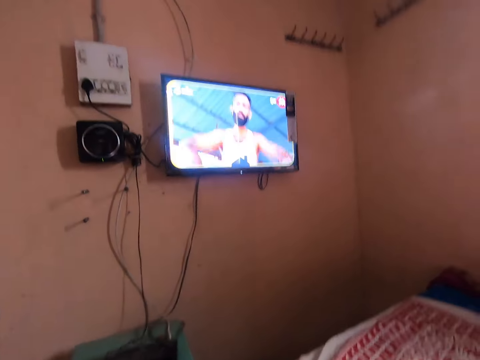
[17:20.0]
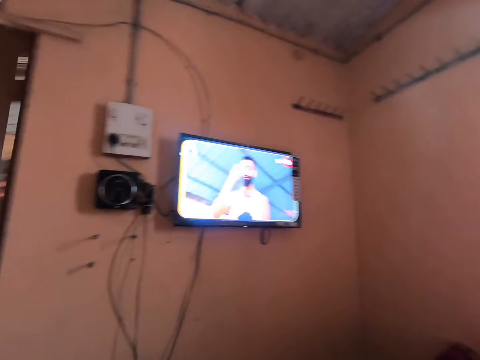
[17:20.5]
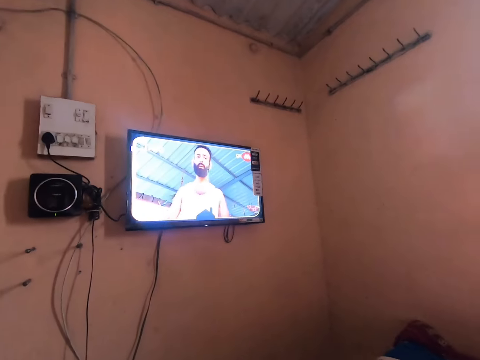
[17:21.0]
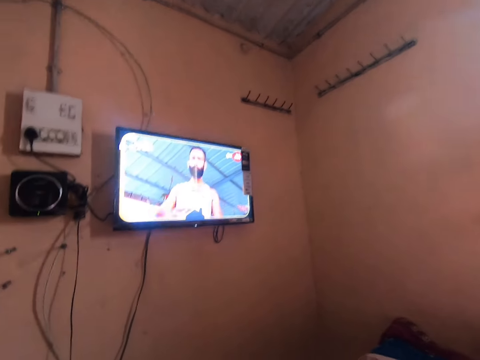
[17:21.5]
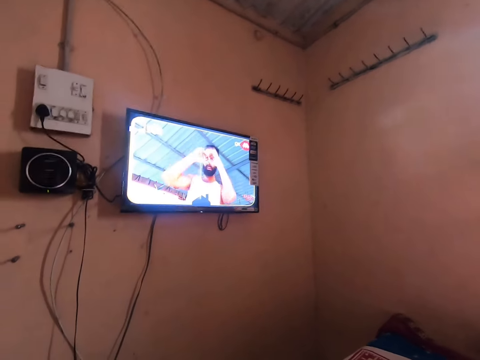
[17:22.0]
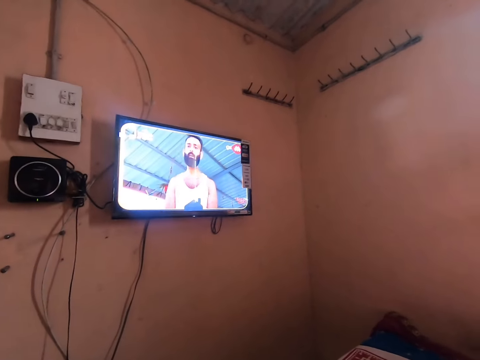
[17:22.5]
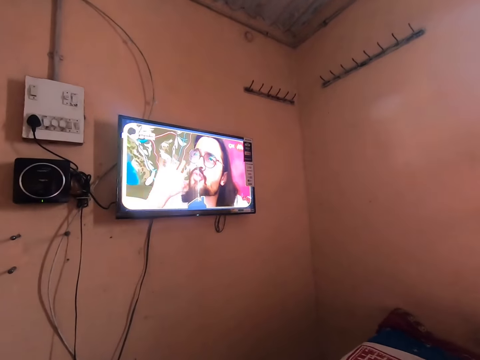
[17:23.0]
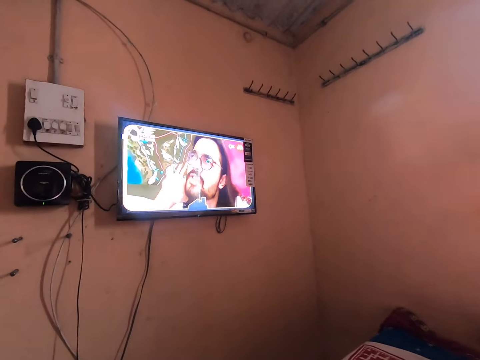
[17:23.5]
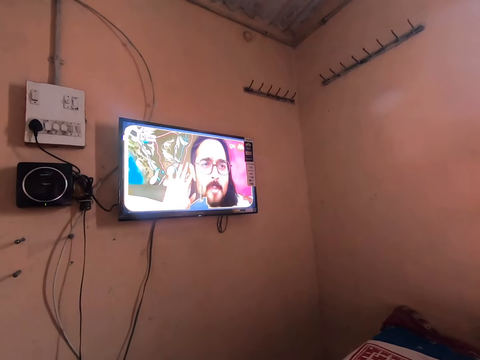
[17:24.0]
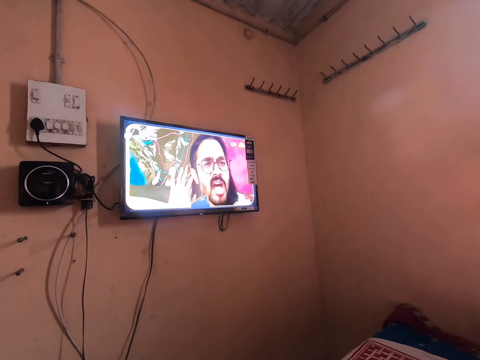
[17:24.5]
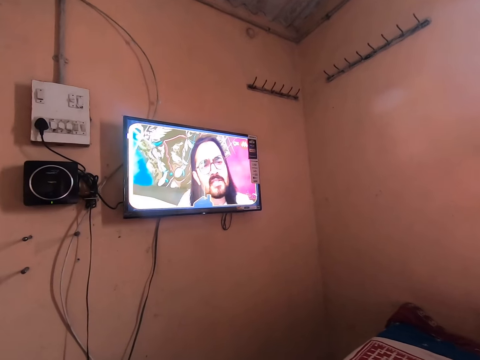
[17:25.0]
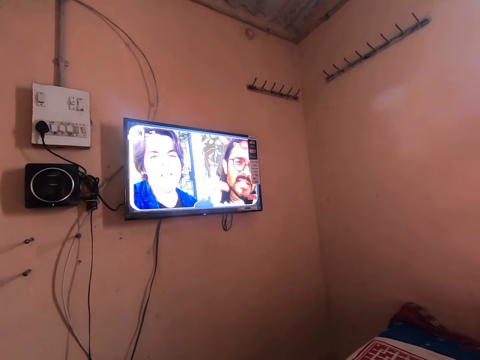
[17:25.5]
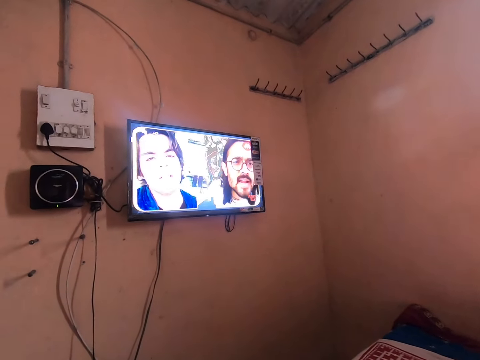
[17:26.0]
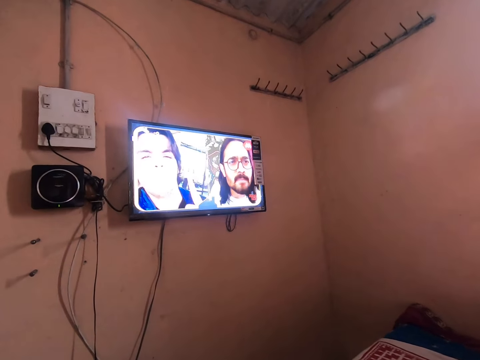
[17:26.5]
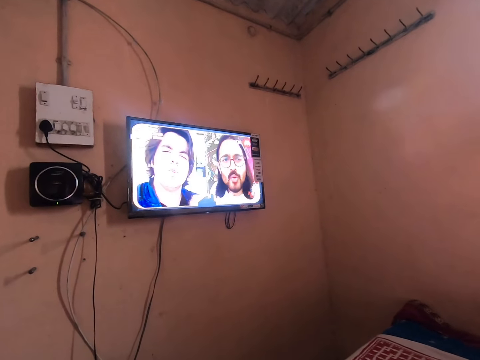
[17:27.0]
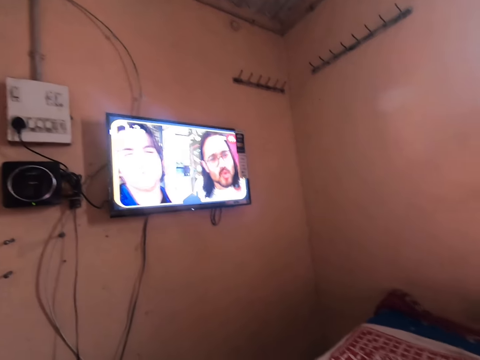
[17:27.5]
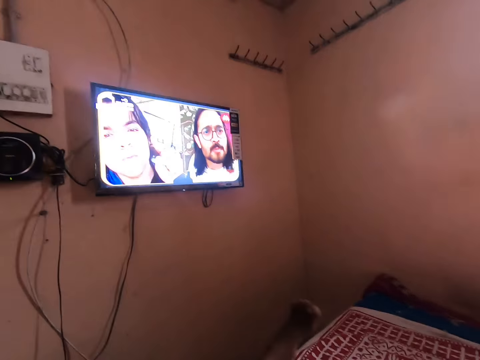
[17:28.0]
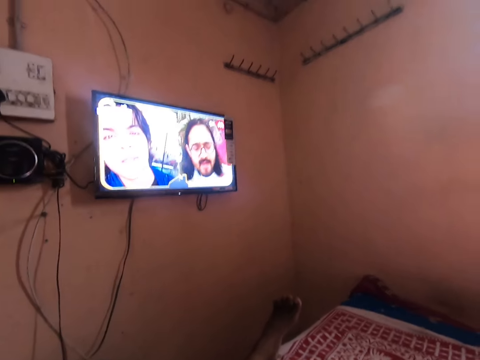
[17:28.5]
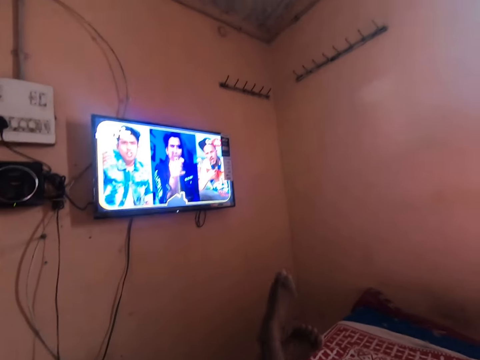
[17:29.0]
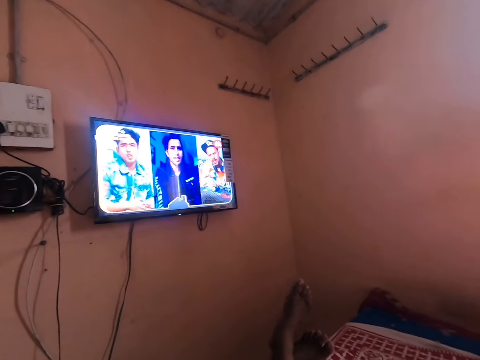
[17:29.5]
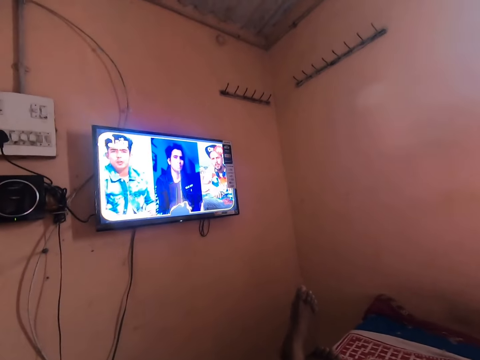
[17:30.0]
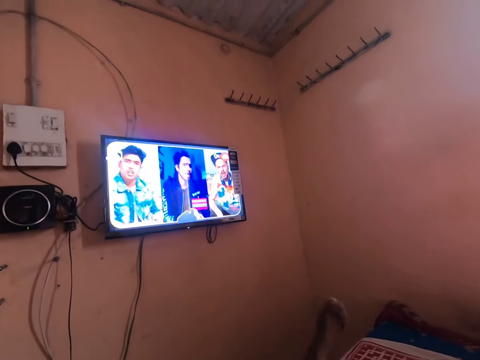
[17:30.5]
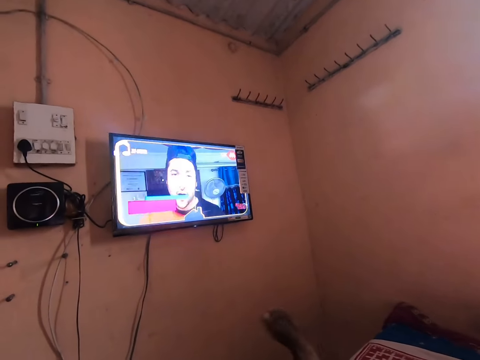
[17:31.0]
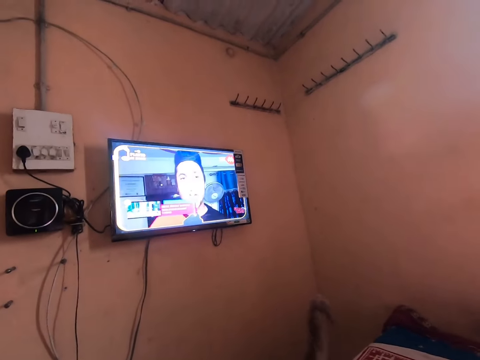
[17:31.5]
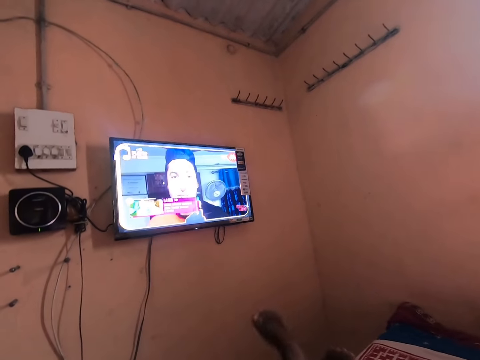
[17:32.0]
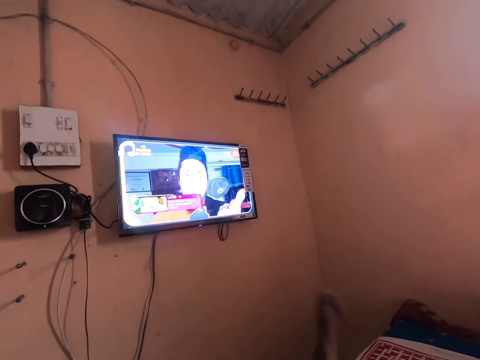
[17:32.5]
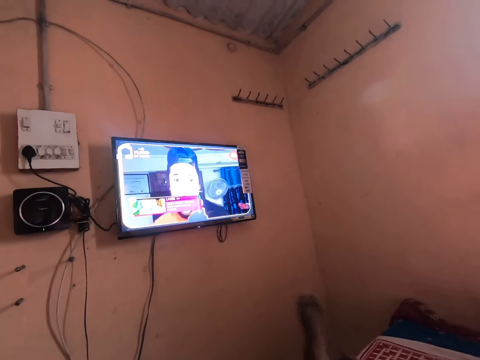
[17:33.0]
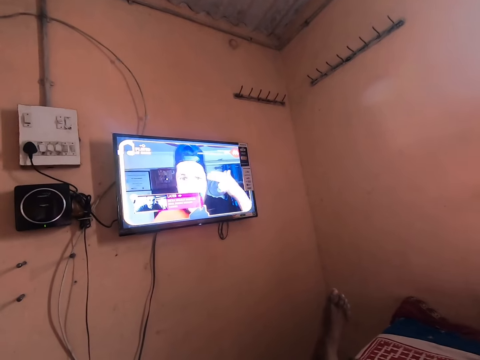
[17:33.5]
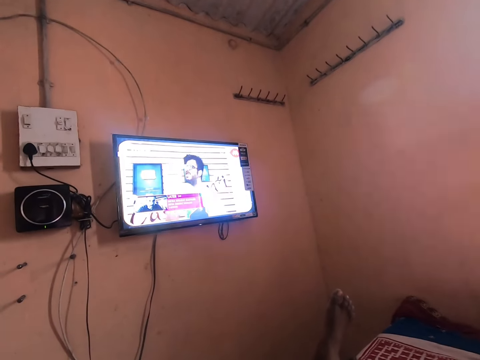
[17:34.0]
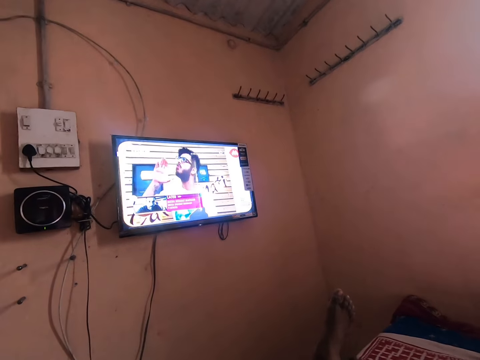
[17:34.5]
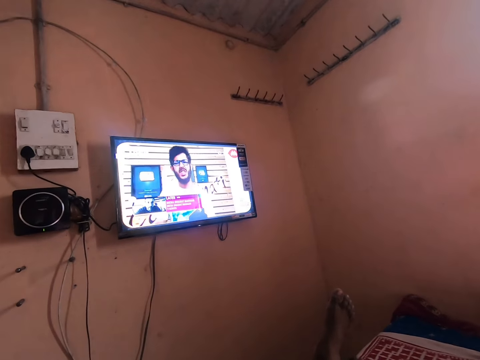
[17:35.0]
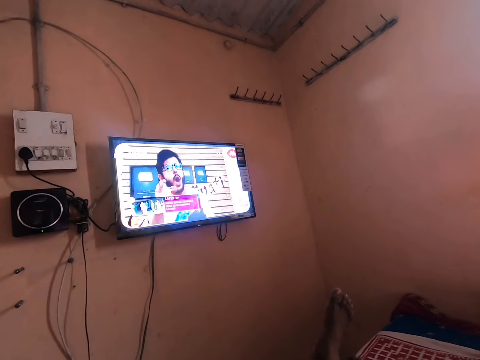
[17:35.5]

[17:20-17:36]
The camera wearer crosses his legs. He swings his right leg. He stops for a while.

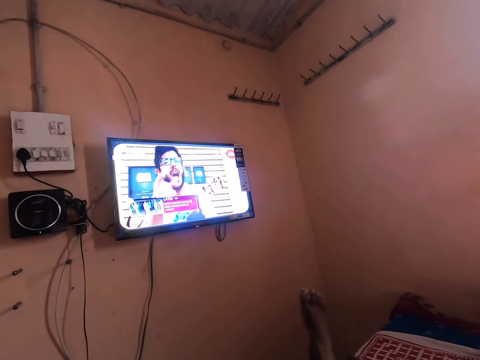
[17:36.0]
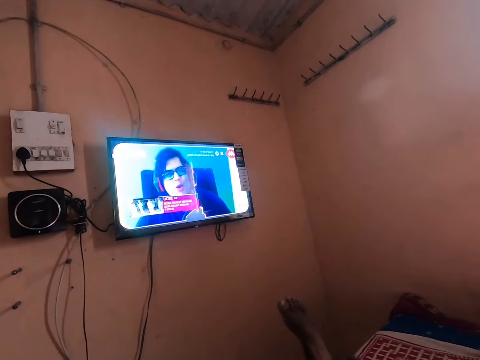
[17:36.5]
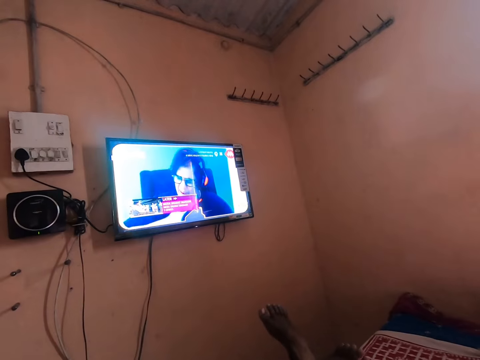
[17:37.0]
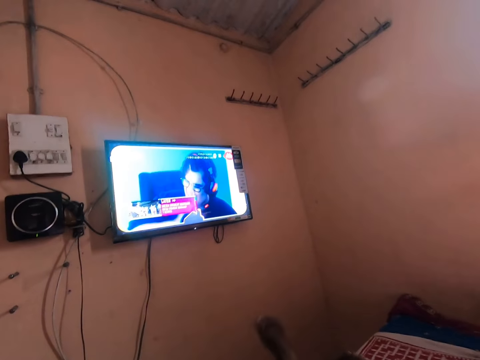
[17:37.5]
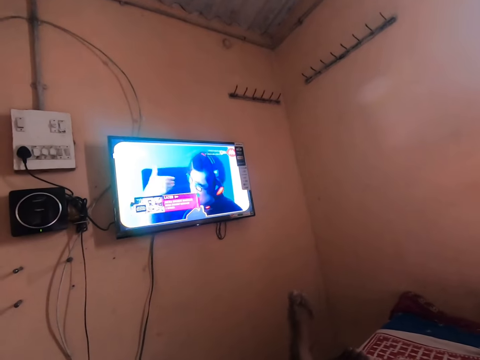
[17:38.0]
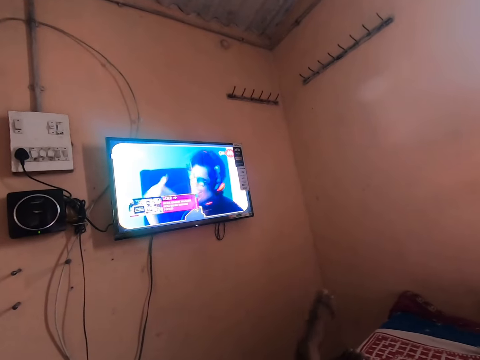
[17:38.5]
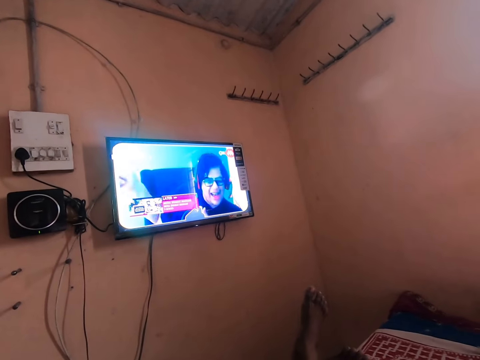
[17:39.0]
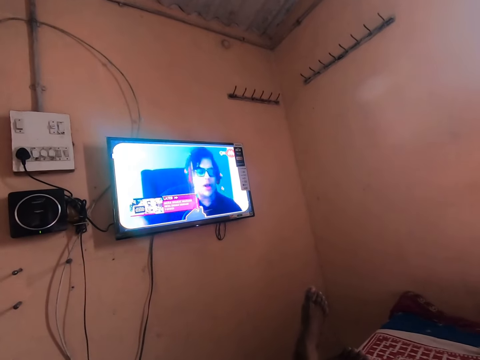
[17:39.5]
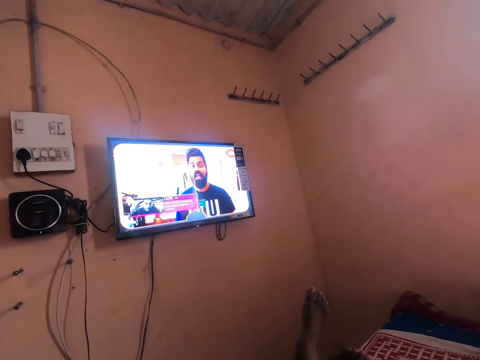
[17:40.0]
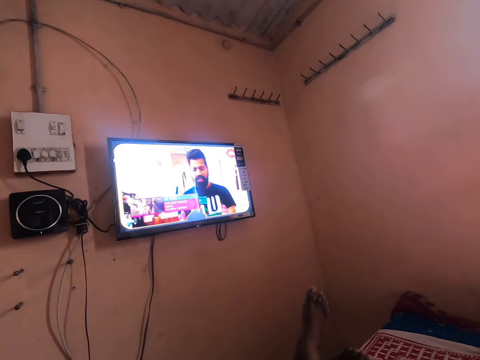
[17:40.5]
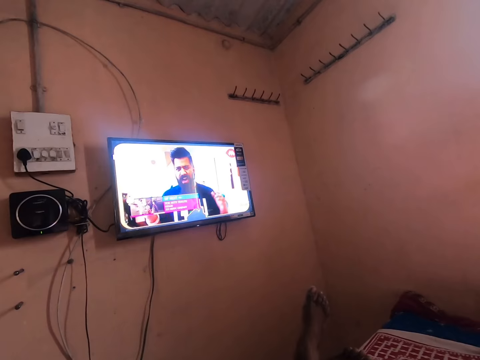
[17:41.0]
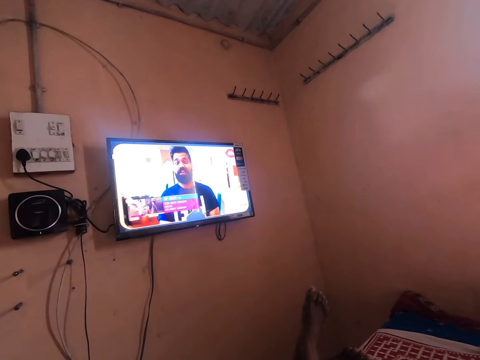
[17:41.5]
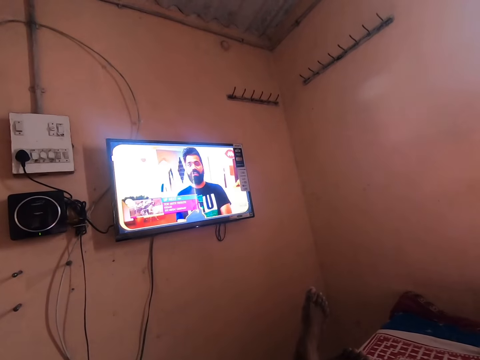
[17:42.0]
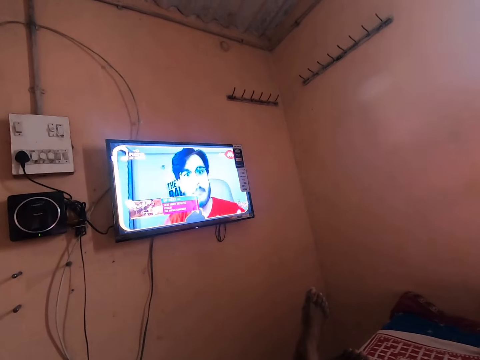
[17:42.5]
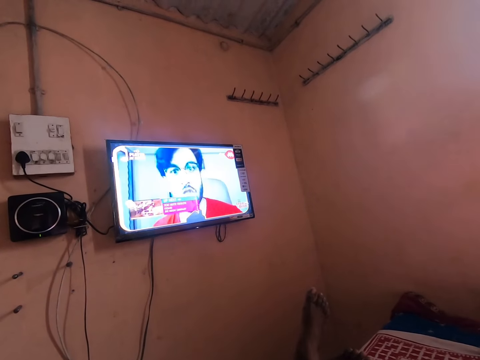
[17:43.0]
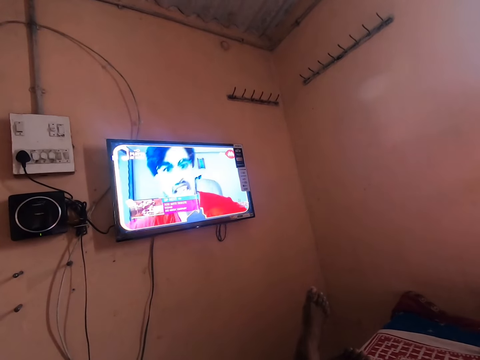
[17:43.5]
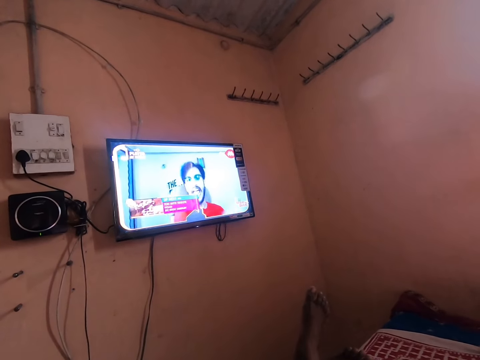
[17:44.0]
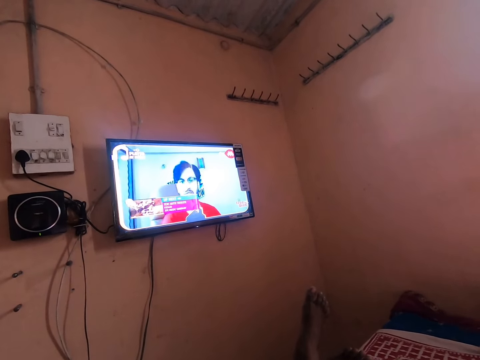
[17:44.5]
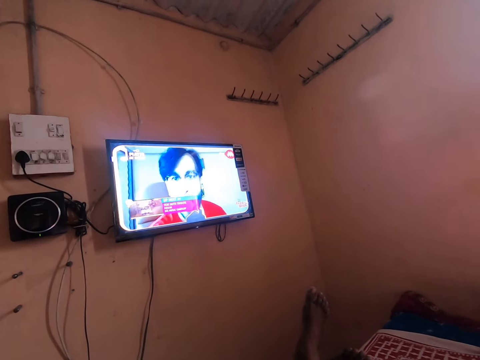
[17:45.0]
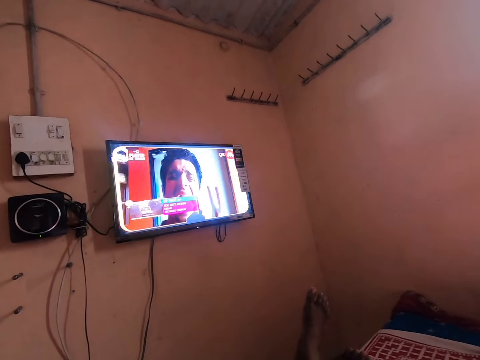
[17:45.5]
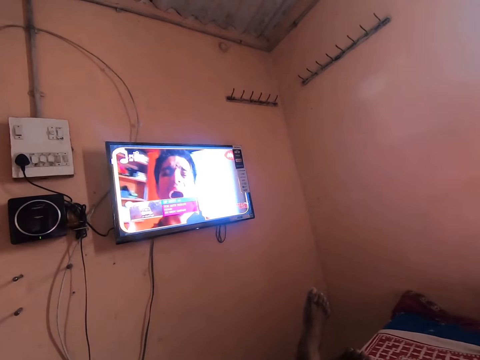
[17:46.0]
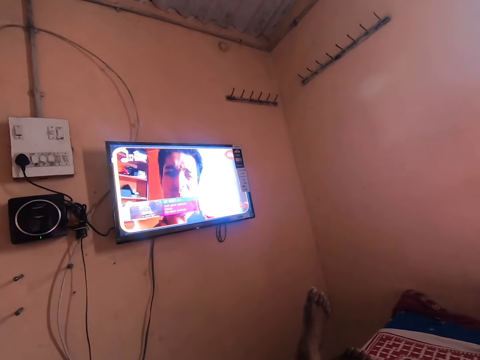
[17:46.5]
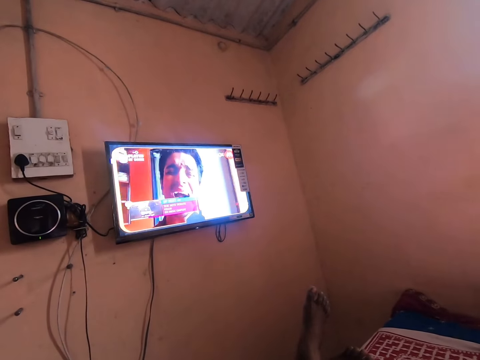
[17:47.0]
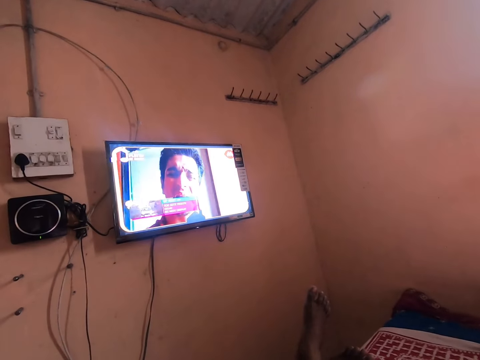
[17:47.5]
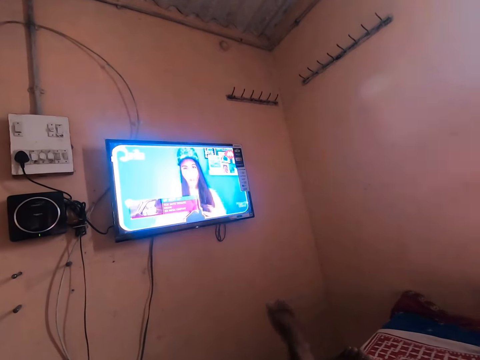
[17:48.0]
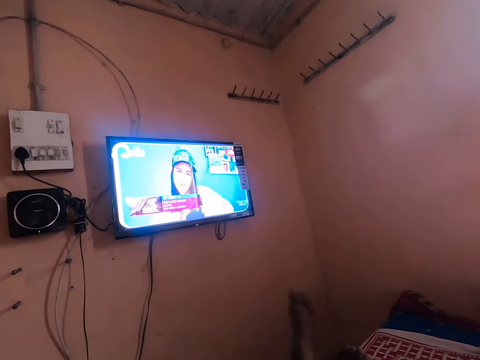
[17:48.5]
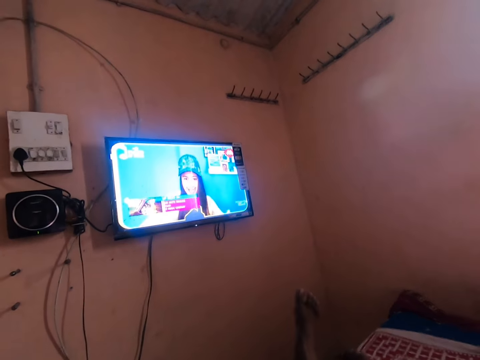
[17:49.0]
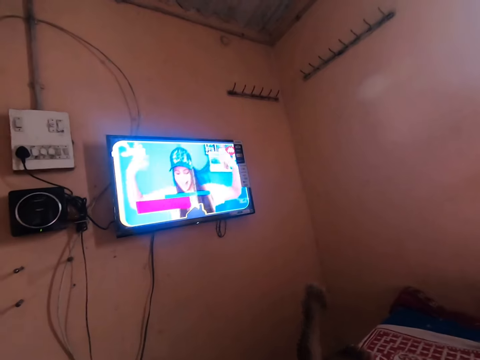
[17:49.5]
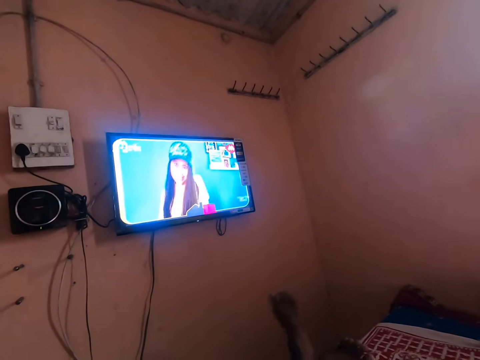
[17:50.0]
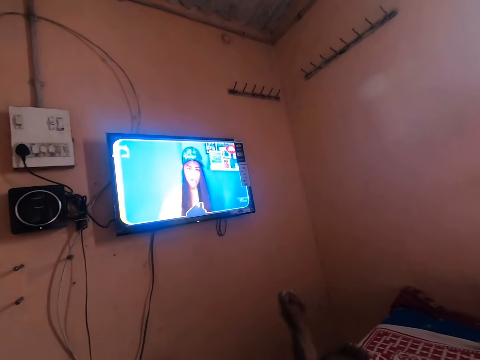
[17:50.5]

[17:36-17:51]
The camera wearer swings his right leg. He stops for a while. He swings his right leg.
